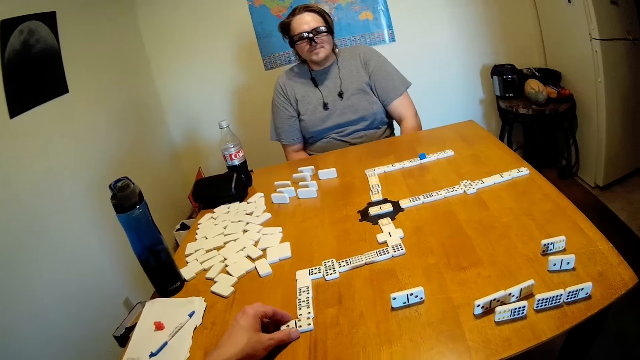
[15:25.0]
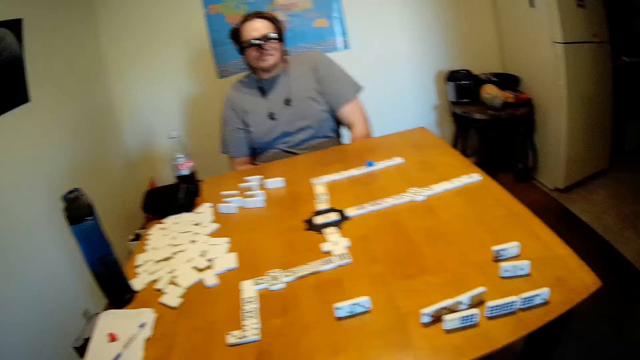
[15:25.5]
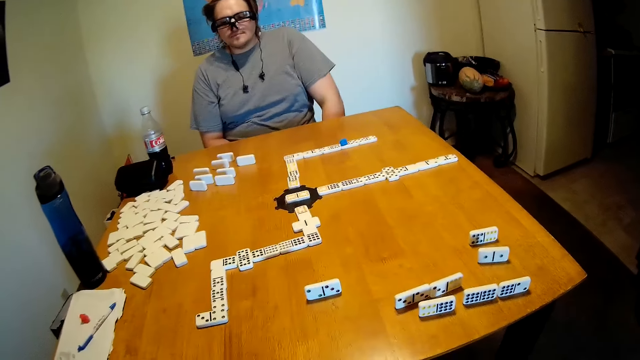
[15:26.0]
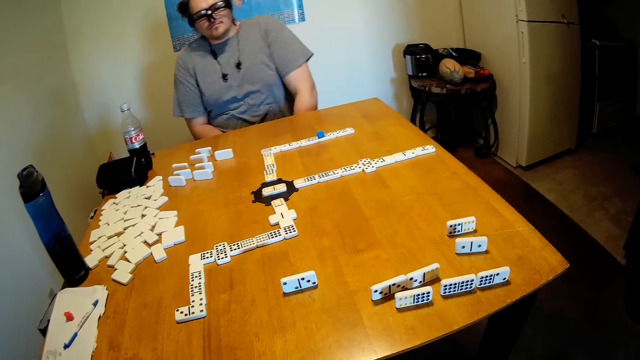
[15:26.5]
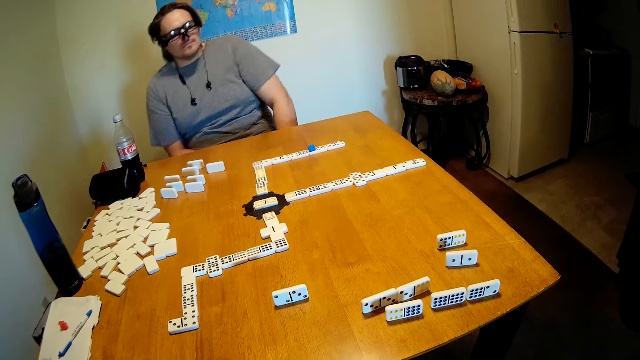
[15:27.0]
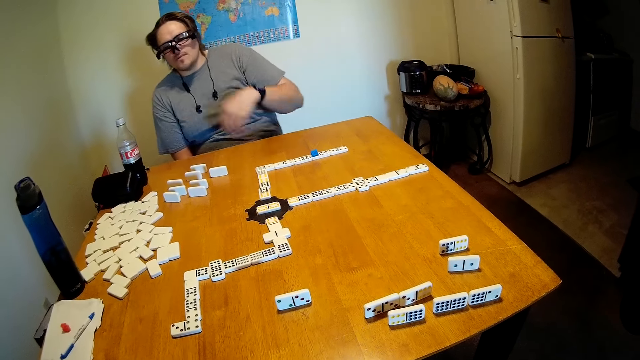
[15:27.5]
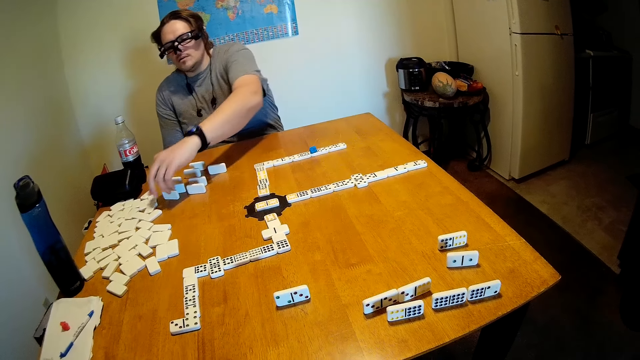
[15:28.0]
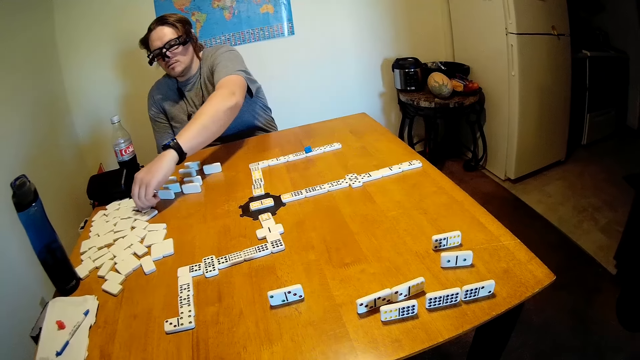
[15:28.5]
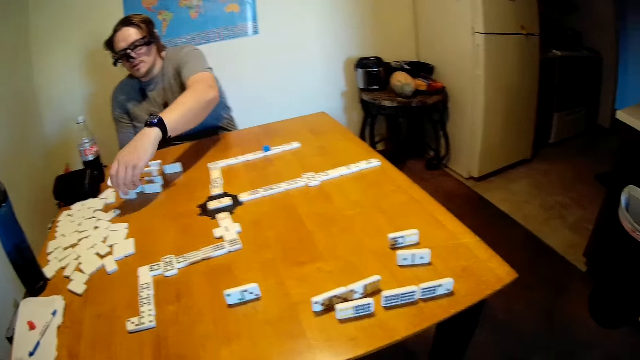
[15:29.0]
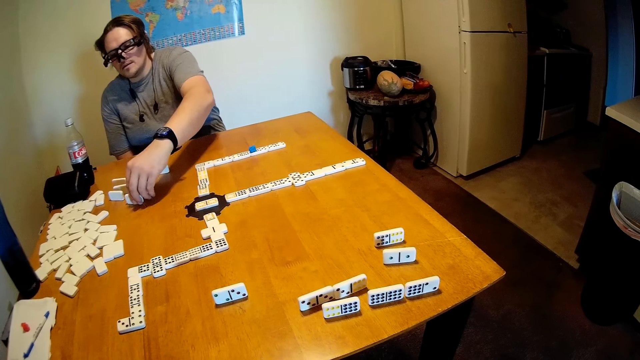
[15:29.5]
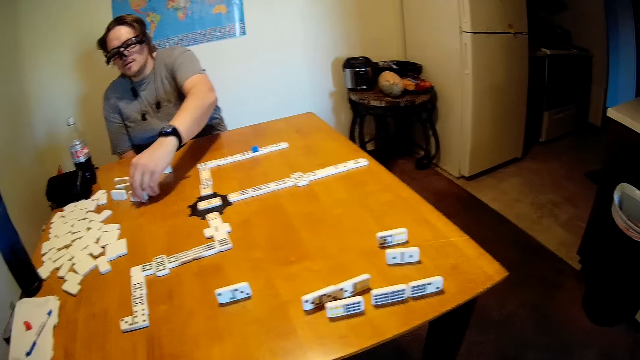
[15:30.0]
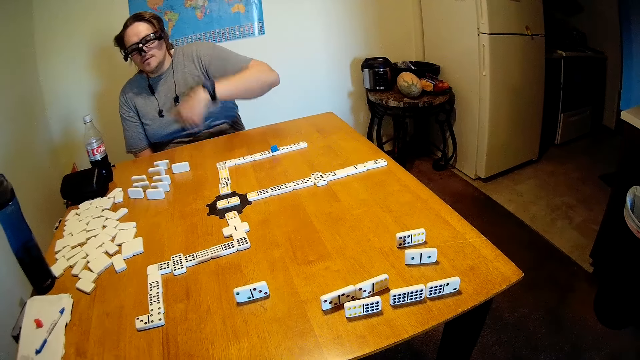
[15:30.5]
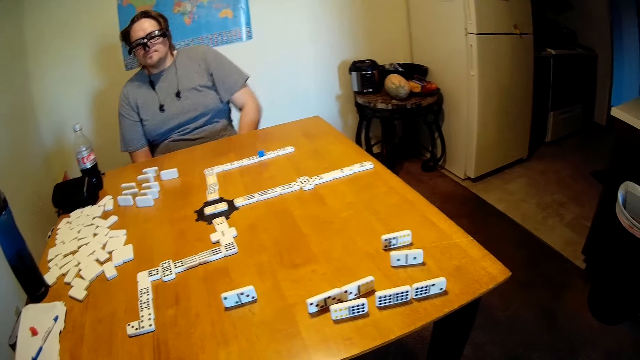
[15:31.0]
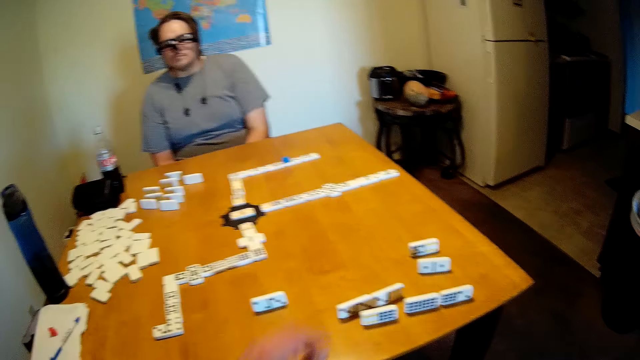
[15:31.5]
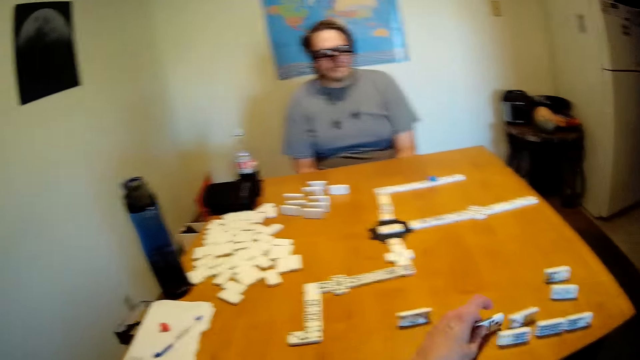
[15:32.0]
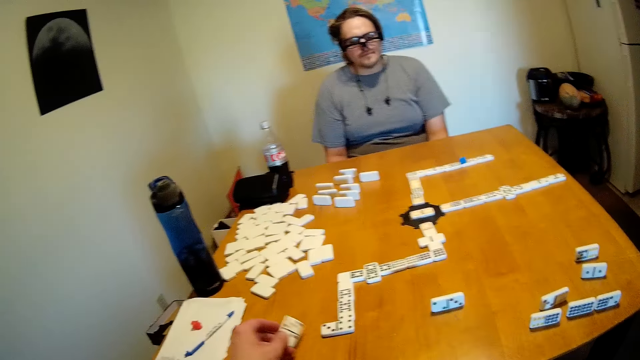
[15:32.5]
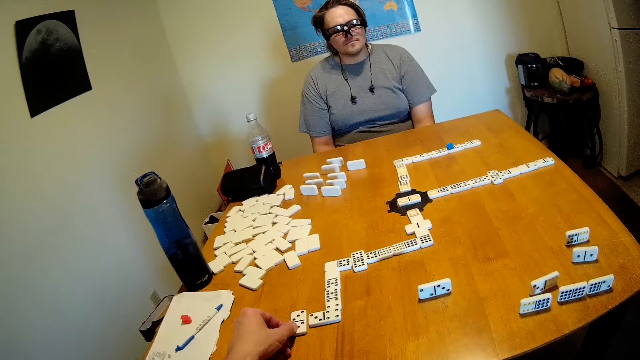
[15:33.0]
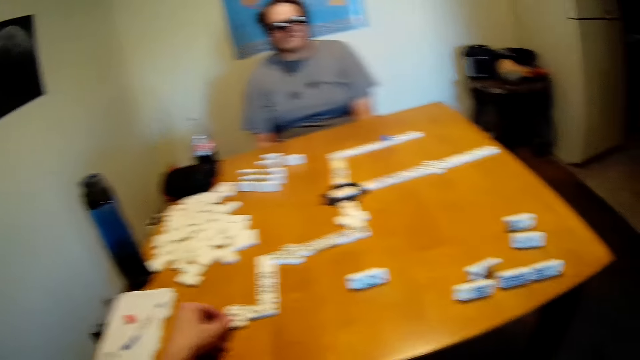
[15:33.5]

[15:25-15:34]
The camera wearer looks around. A man picks a domino on the table. The man puts the domino on the table. The man looks around. The camera wearer picks the domino on the table. They put the domino on the table.

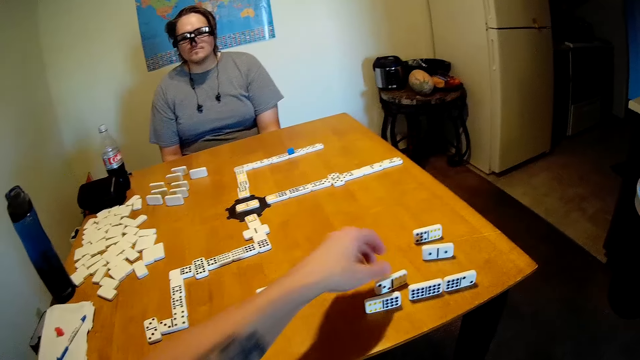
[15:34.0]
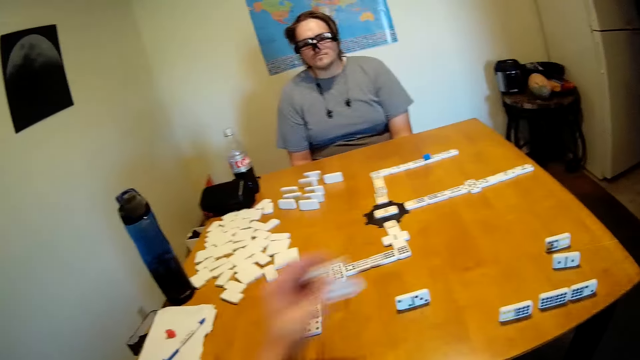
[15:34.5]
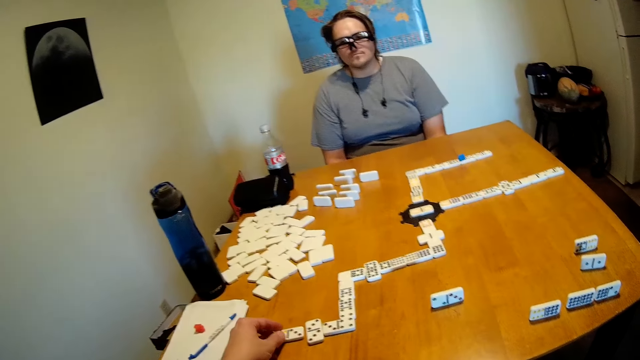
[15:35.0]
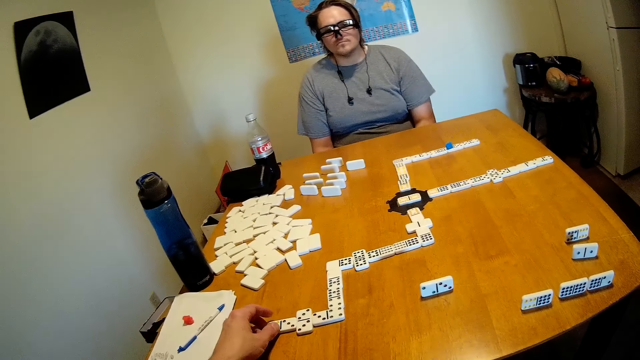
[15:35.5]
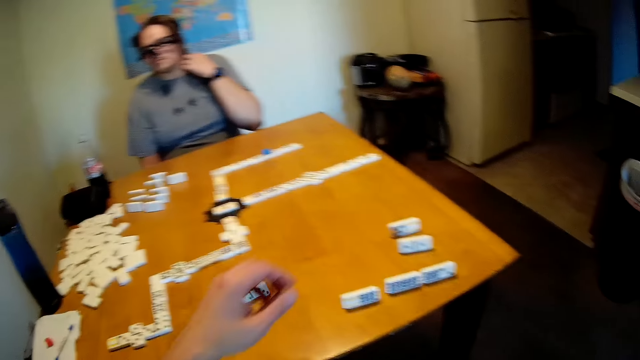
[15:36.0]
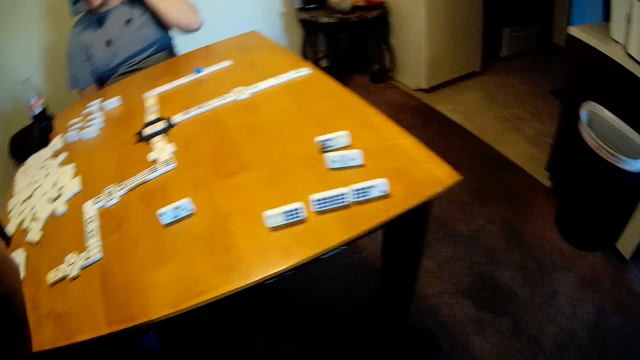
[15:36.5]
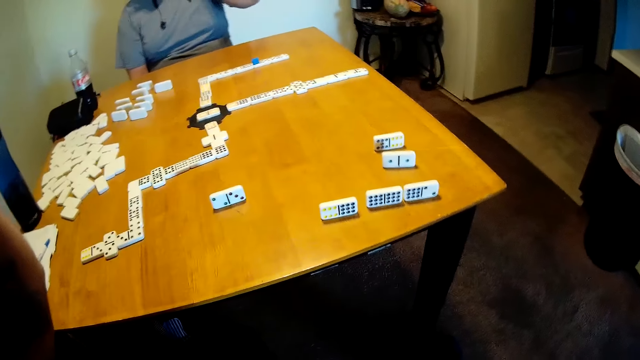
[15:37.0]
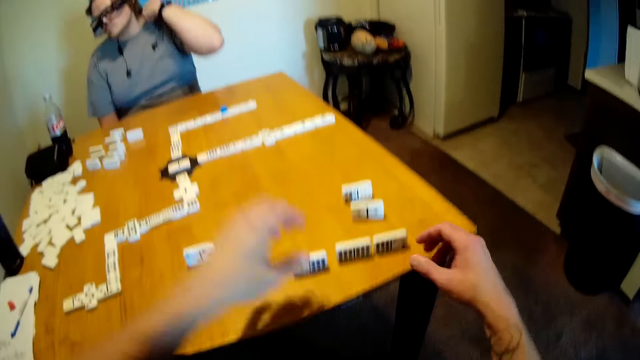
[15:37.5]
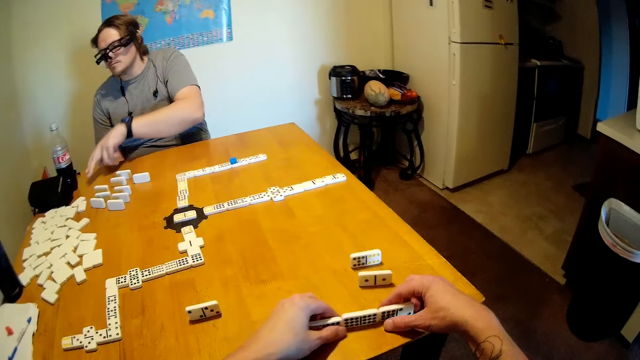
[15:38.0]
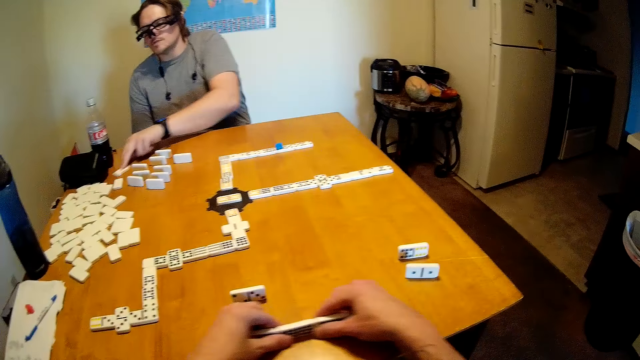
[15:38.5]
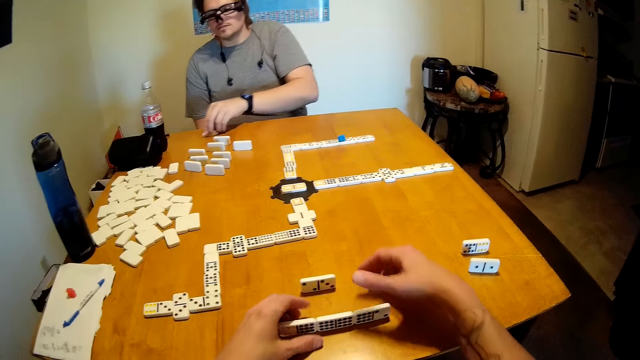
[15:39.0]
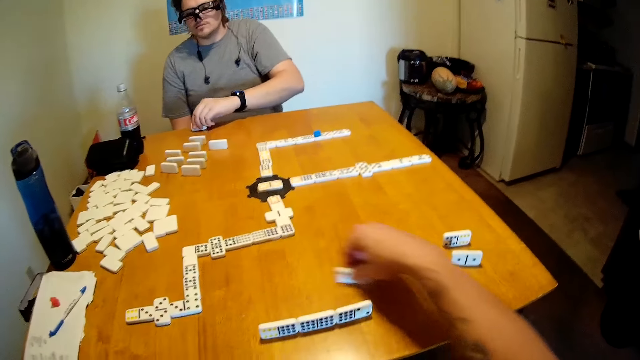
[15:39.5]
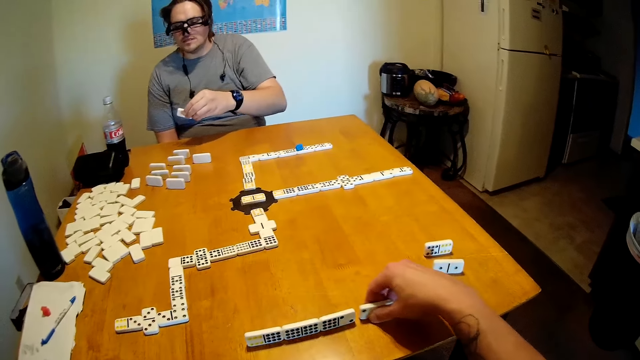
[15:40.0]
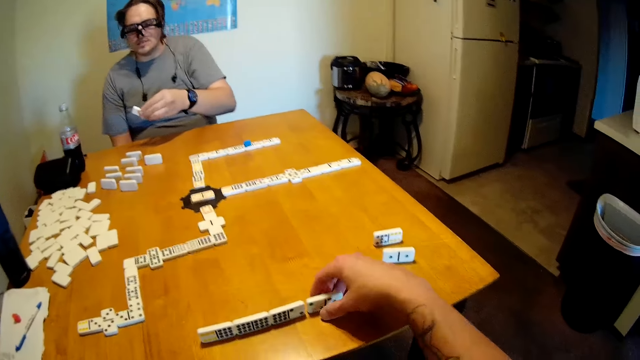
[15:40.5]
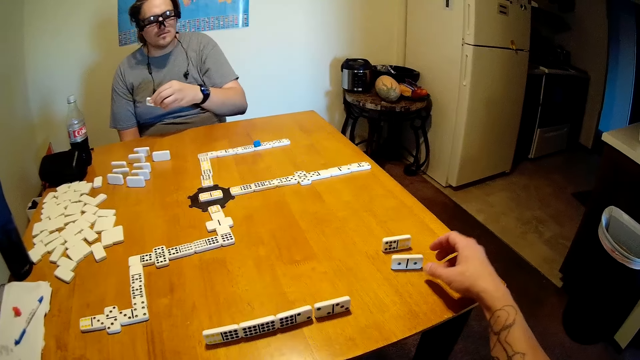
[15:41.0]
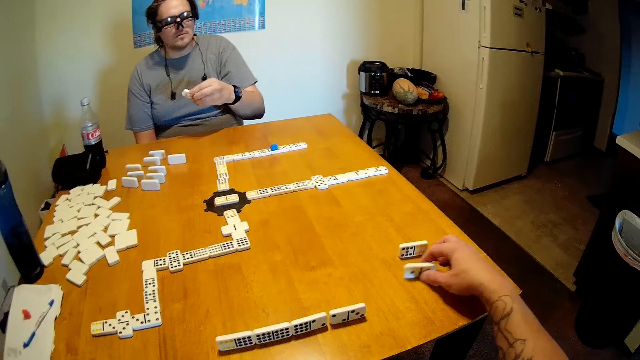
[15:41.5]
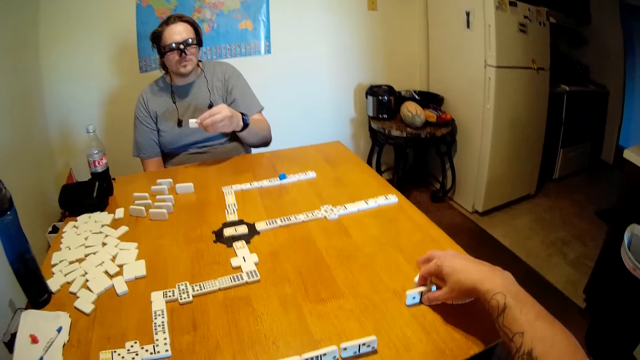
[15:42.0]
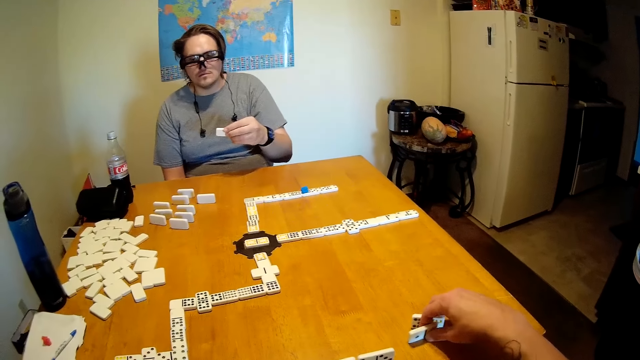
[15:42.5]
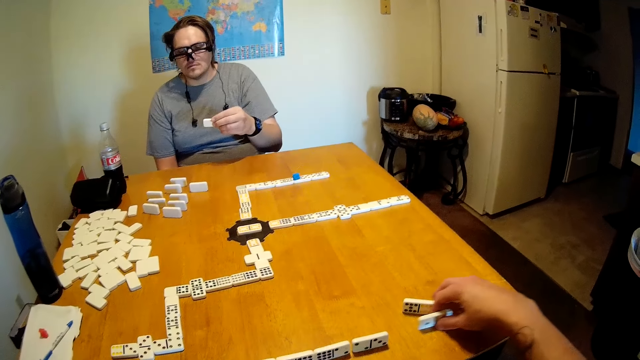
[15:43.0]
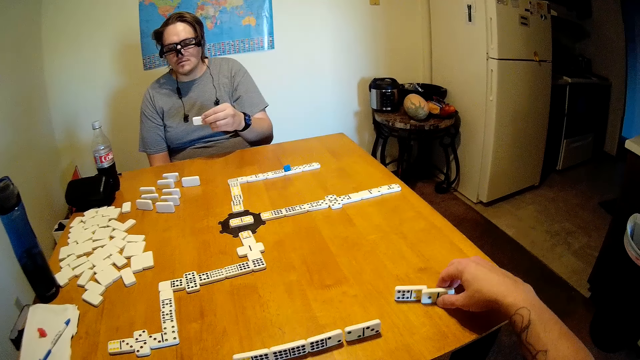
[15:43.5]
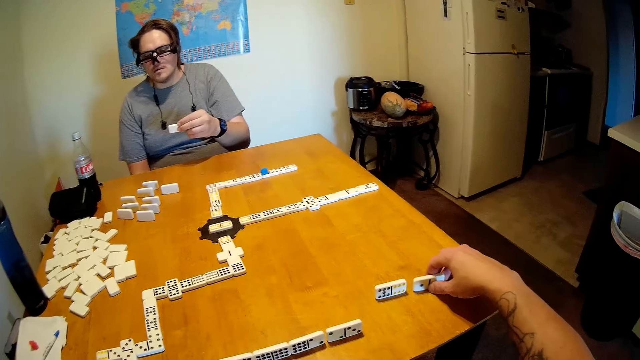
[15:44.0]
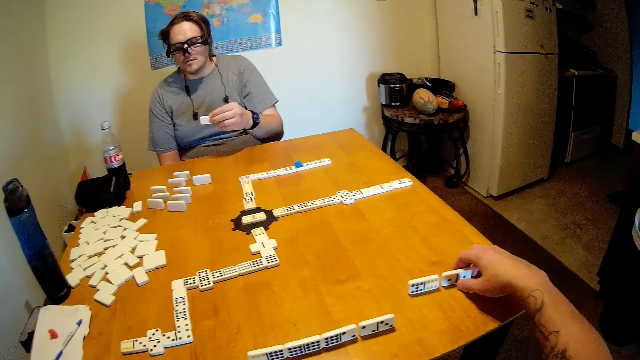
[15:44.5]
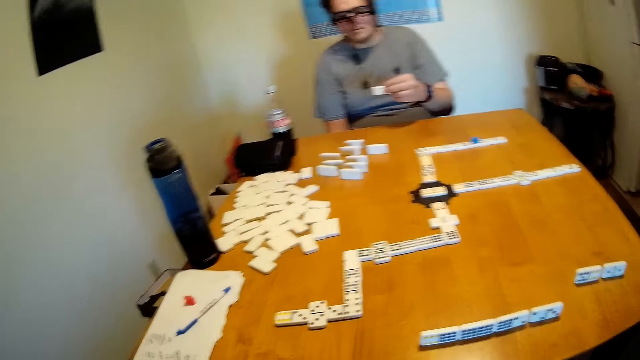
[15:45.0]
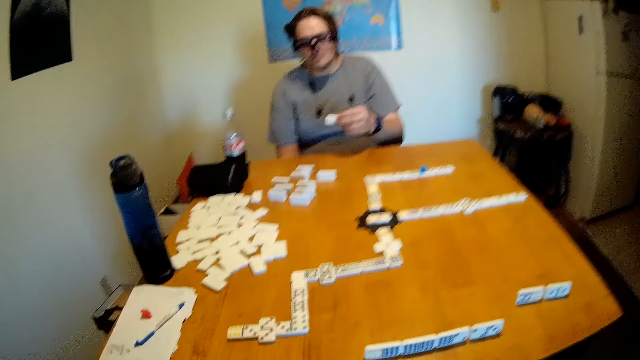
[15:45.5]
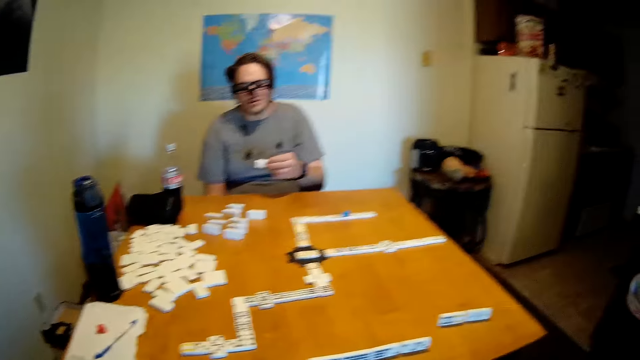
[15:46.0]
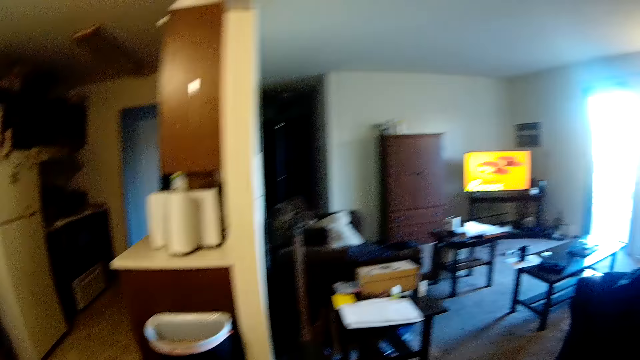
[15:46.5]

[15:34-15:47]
The camera wearer picks a domino on the table. They put the domino on the table. They move a hand around. A man touches his neck. The camera wearer scratches their head. They move the domino on the table. The man moves the domino on the table. The camera wearer arranges the dominoes on the table. The man looks around. The camera wearer looks around.
